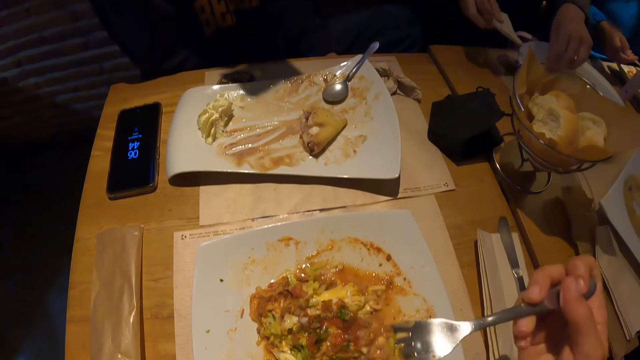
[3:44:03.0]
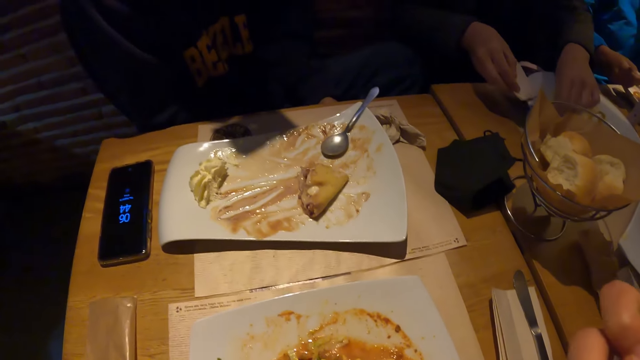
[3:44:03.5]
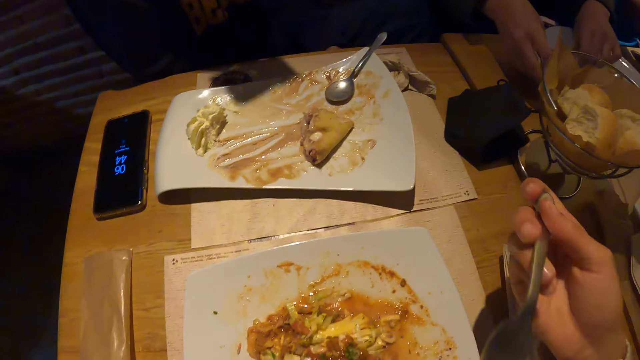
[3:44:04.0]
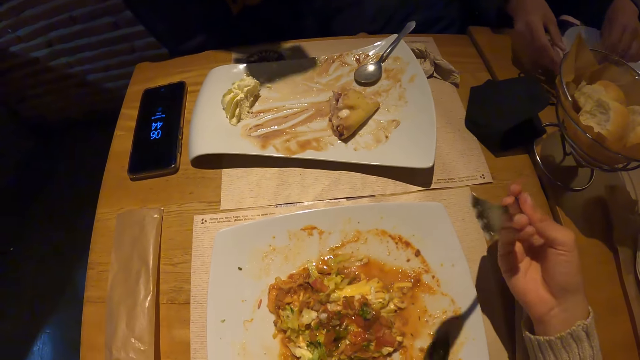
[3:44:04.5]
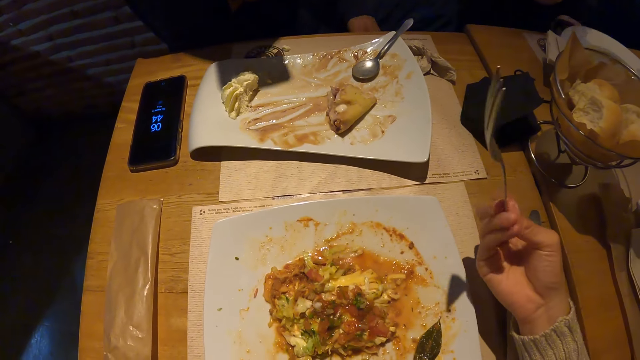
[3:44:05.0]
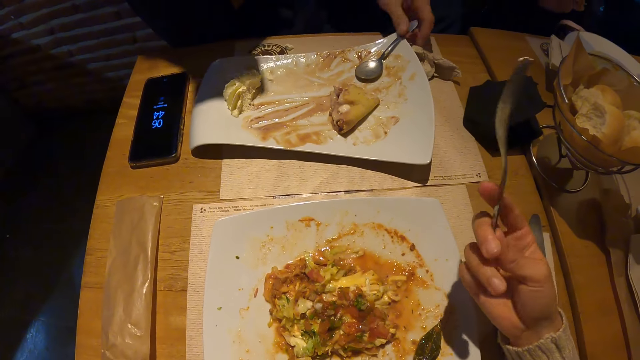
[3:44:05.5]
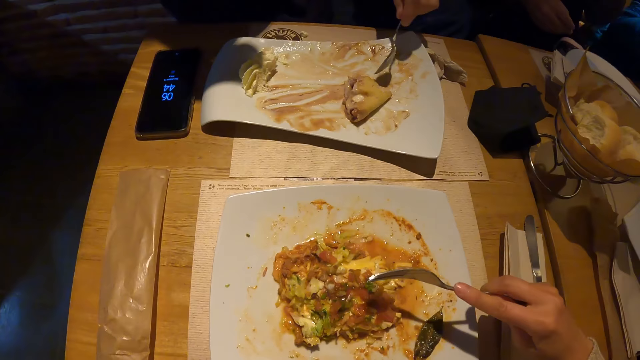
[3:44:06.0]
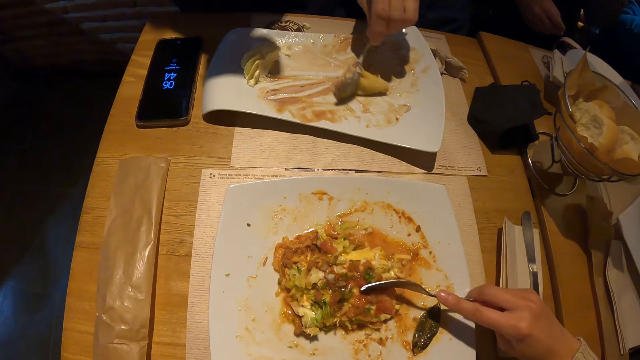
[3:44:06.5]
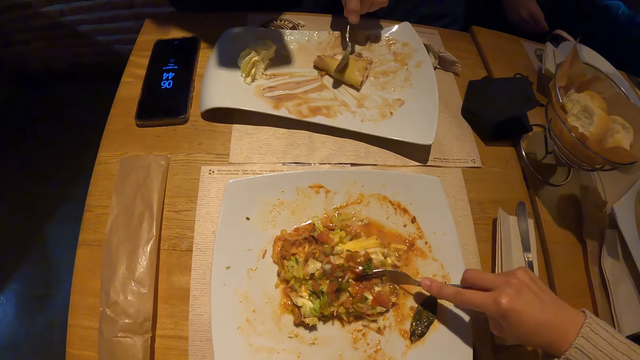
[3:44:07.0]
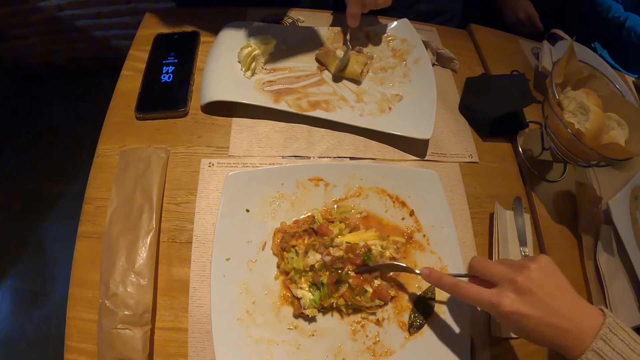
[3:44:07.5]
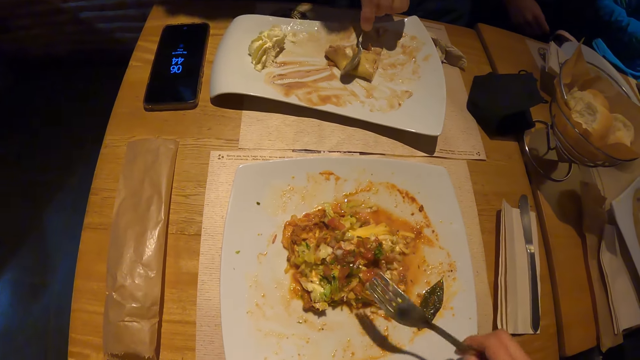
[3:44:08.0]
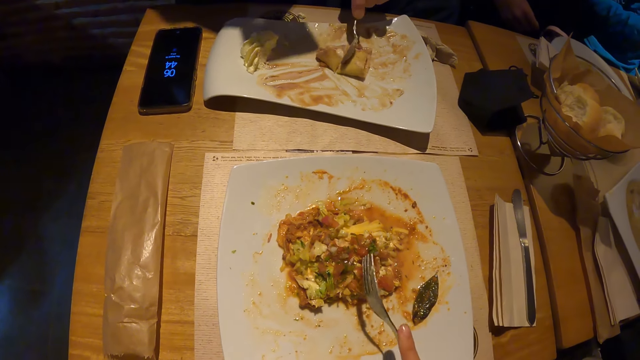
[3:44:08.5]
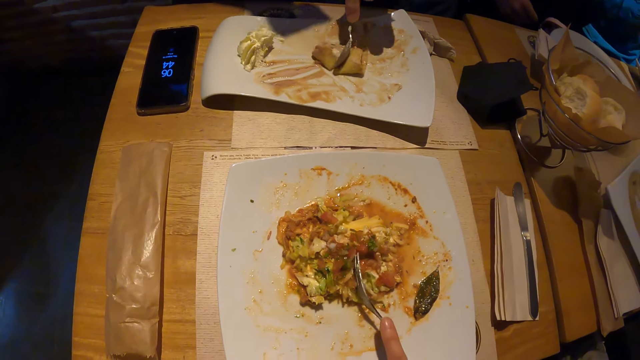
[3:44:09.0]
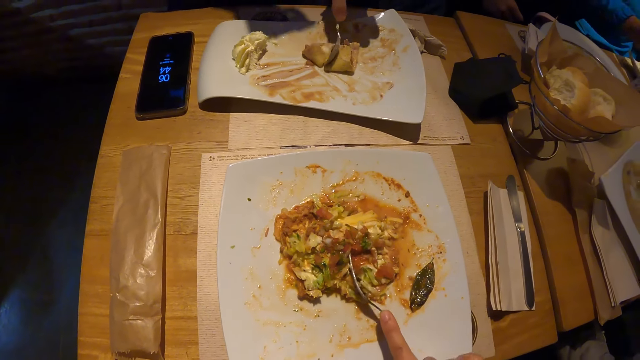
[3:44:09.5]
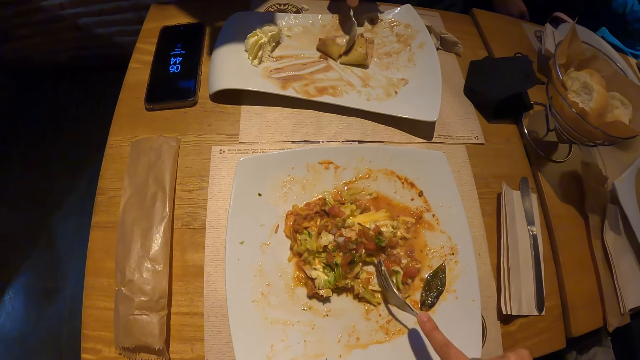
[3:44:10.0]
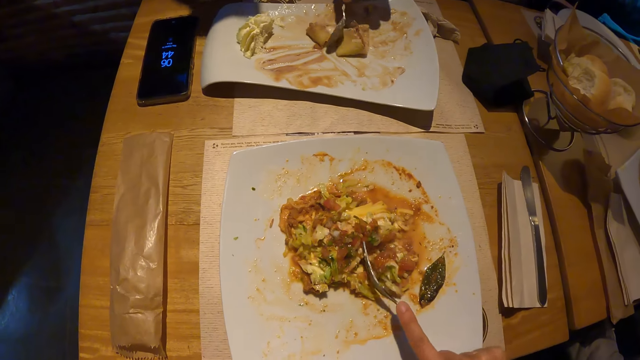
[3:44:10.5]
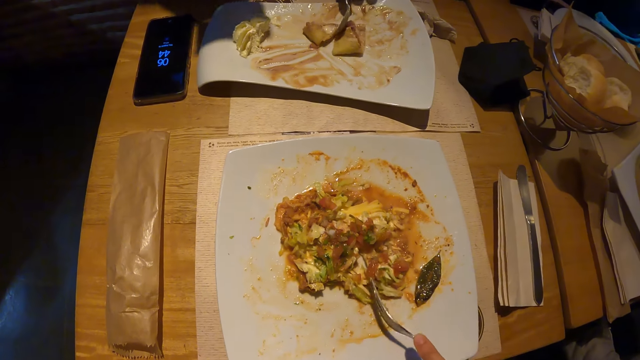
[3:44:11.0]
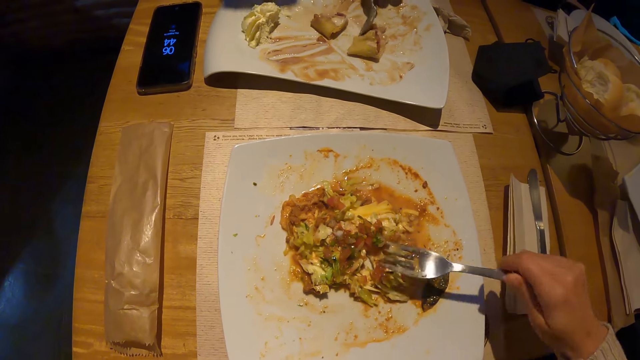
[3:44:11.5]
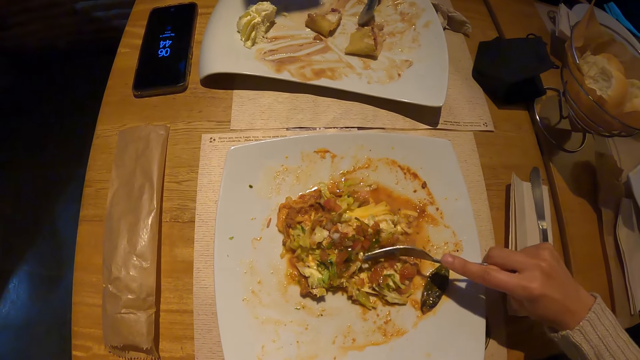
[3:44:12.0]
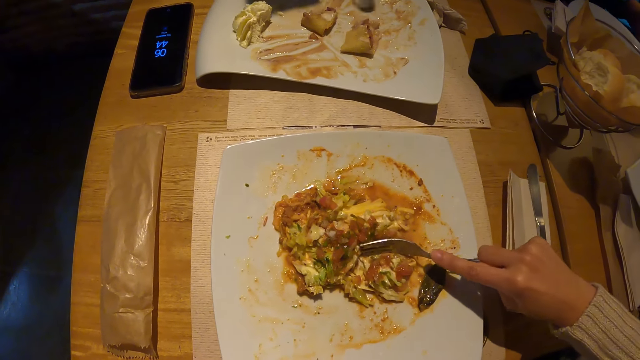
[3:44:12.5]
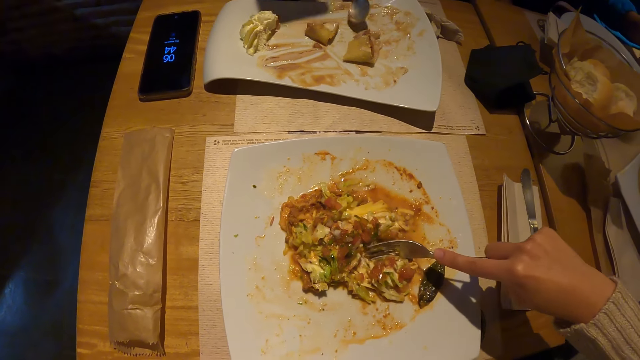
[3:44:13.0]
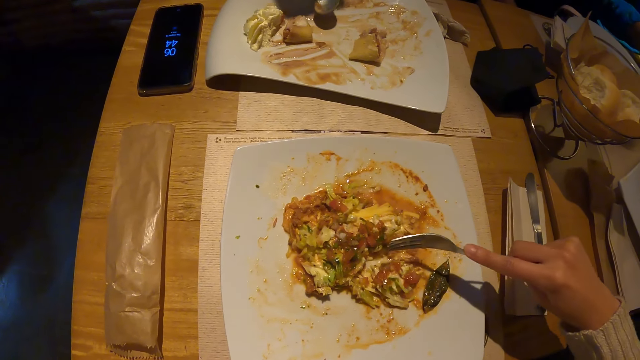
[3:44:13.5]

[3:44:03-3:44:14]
A woman places the napkin in the plate with her left hand and raises the spoon with her right hand. The camera wearer eats the food. The woman places the spoon on the napkin with her right hand. A man picks up the spoon from the plate with his left hand. The camera wearer eats the food again. The man cuts a sandwich with the spoon in his left hand. The camera wearer eats the food again.

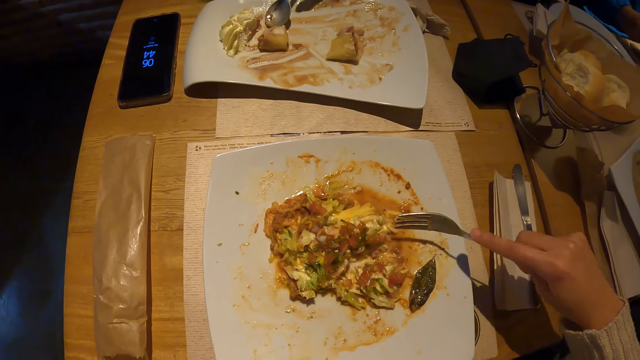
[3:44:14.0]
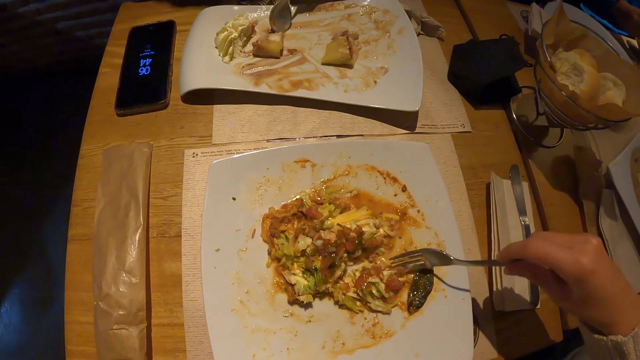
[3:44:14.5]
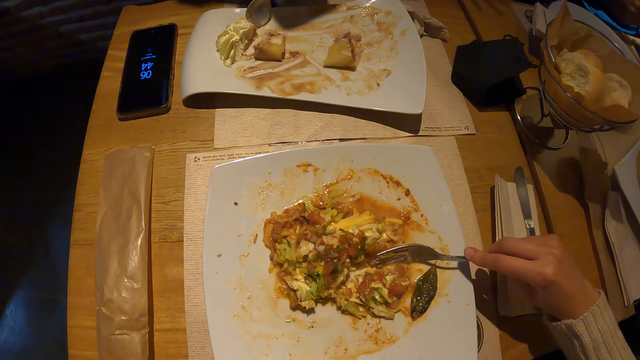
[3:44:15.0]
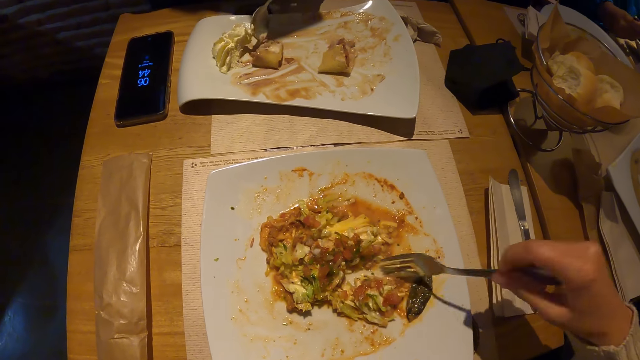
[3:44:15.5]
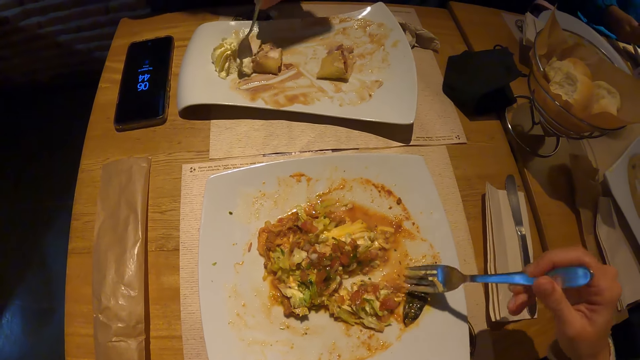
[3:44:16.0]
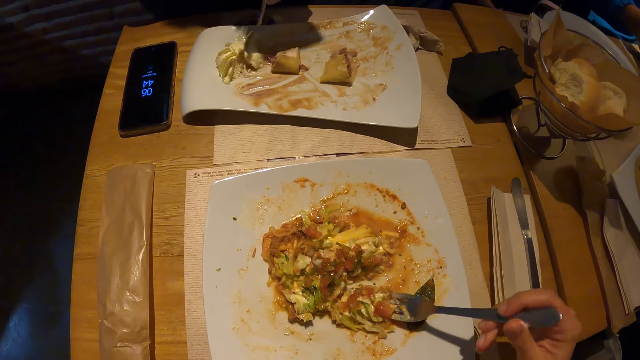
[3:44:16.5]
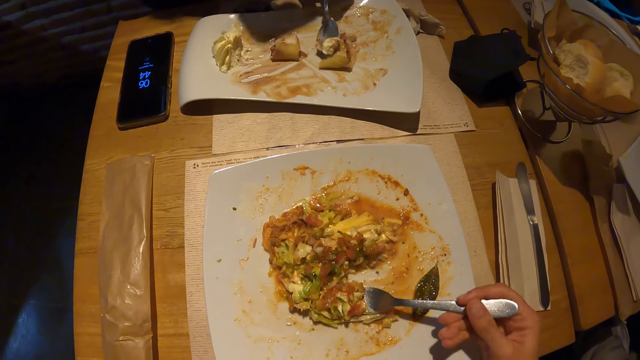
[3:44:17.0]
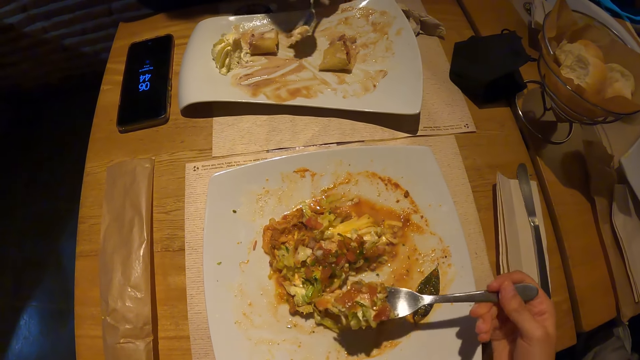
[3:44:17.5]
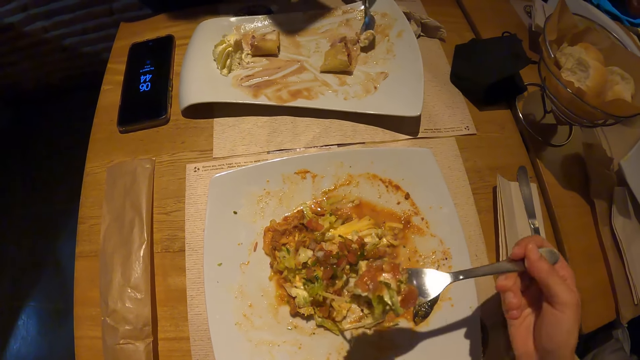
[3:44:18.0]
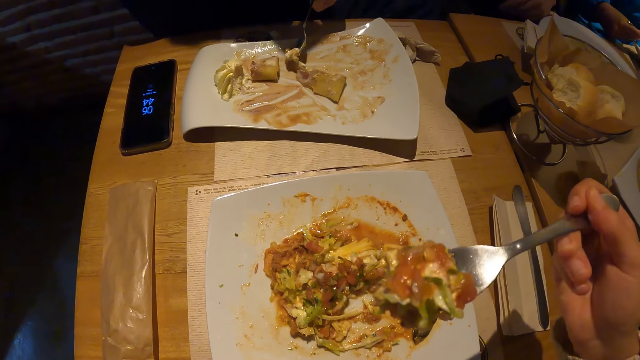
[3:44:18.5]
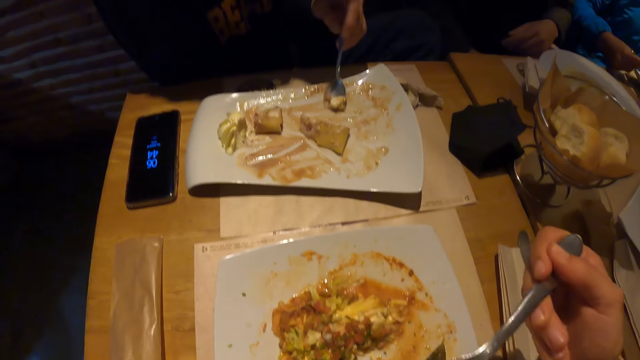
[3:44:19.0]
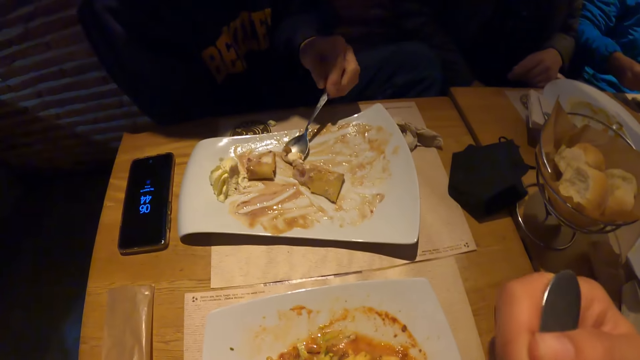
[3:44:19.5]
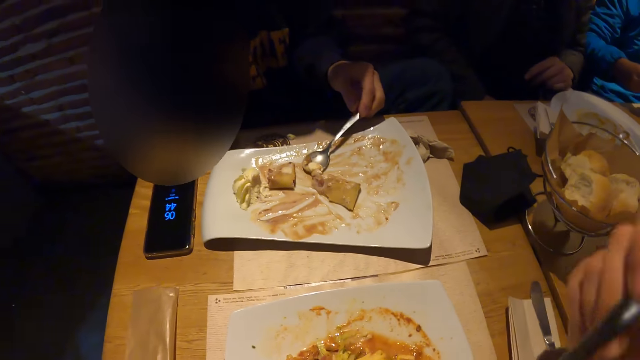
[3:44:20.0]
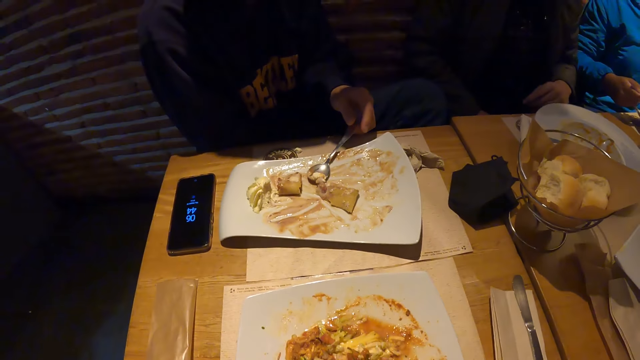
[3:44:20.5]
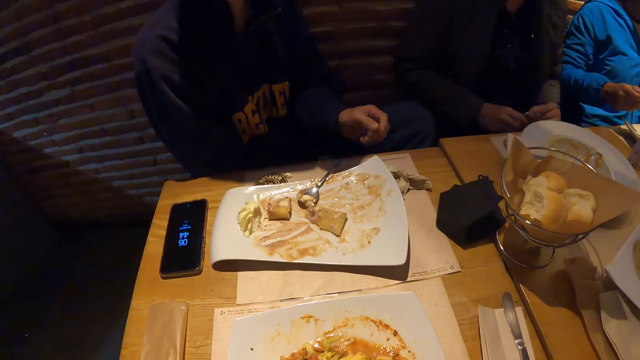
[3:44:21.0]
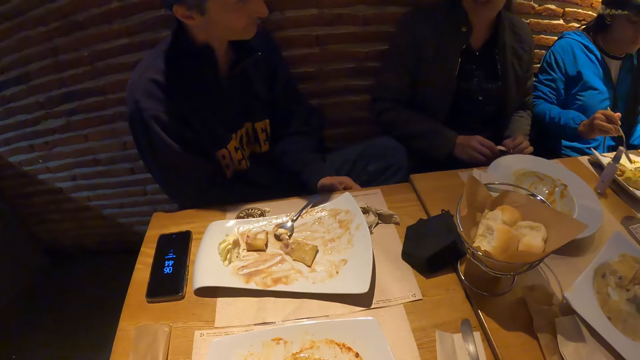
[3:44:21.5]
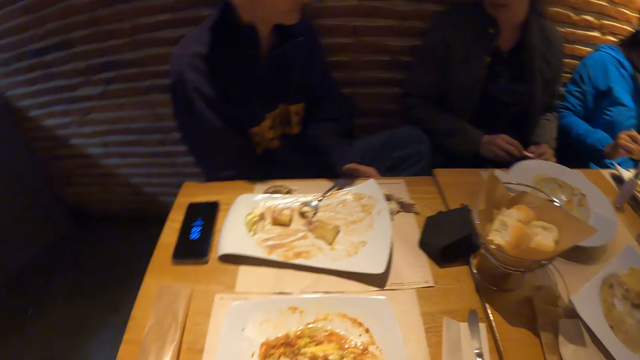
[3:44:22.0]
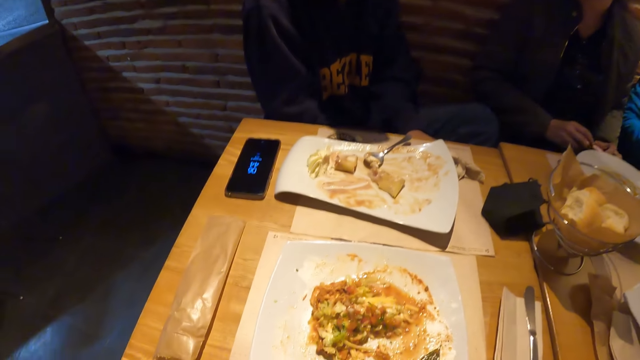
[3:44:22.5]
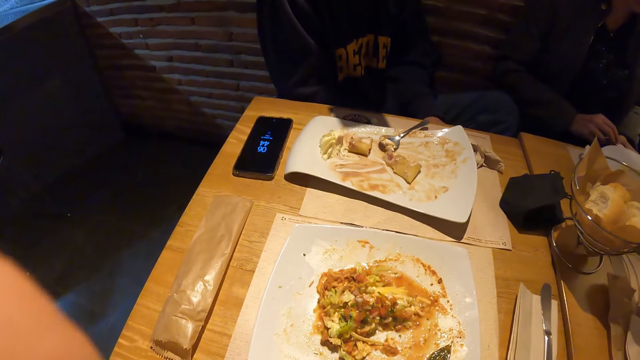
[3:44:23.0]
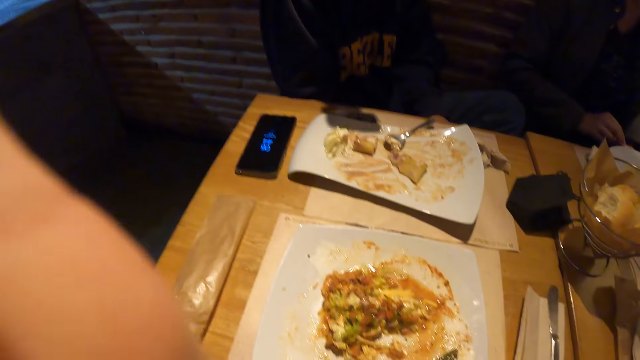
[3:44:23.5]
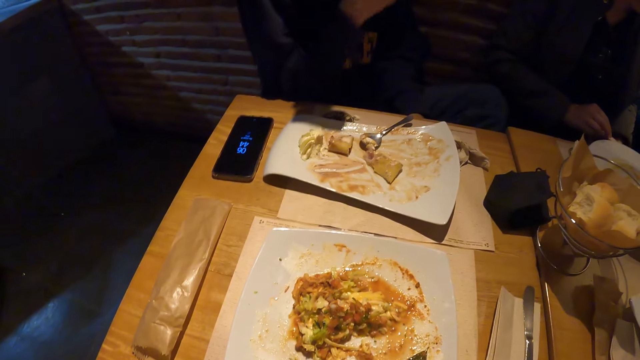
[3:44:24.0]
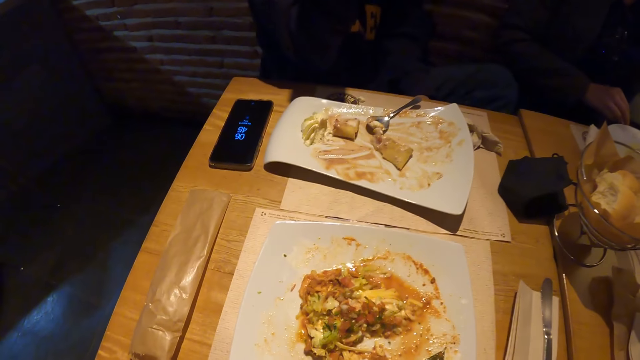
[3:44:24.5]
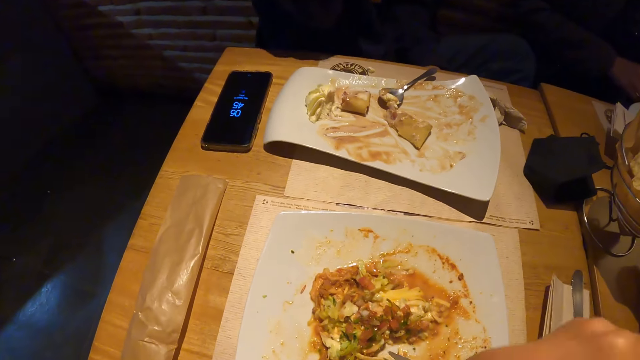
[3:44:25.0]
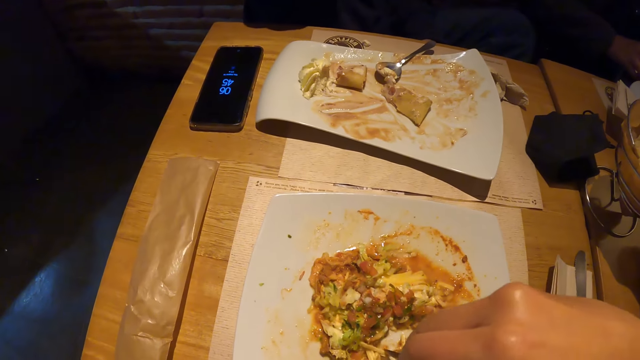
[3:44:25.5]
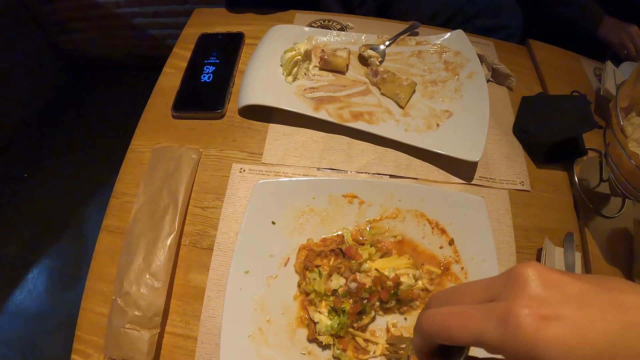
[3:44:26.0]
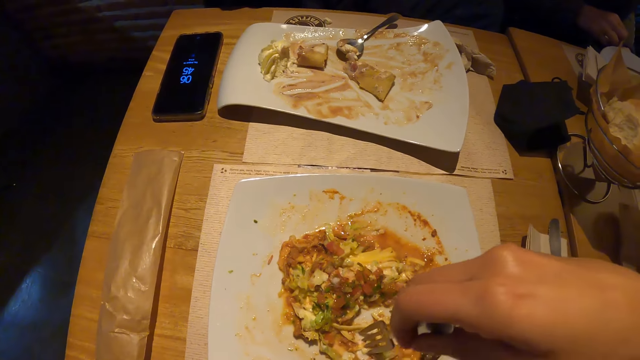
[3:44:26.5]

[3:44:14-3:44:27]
The camera wearer eats the food. They eat the food again. The man places the spoon in the plate with his left hand. The camera wearer looks around the dining table.
